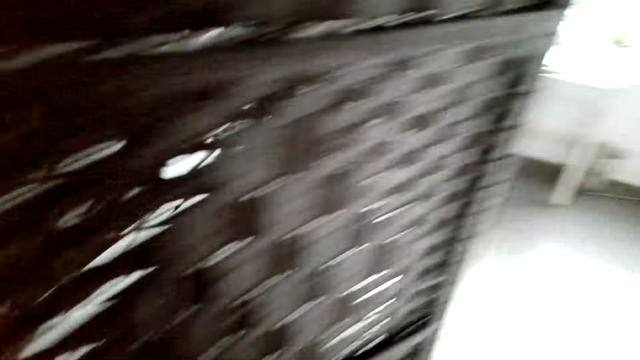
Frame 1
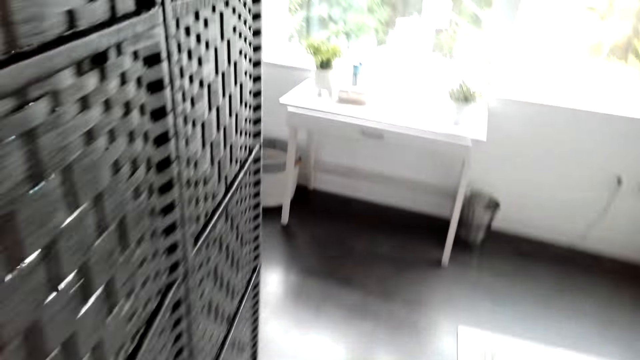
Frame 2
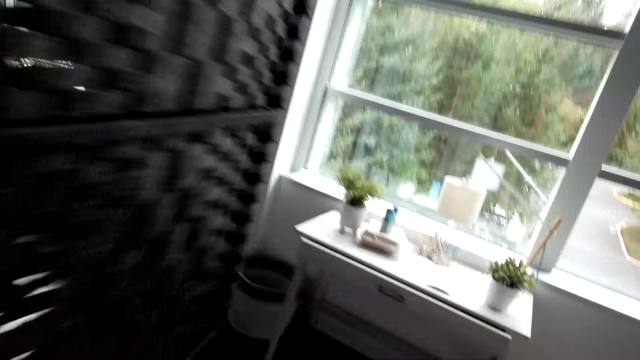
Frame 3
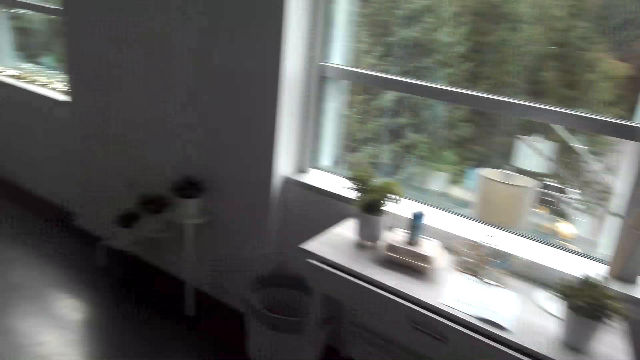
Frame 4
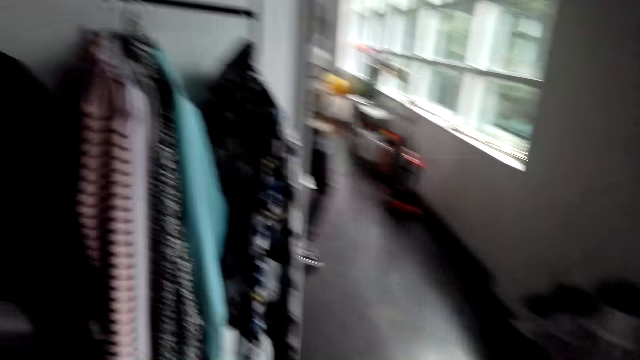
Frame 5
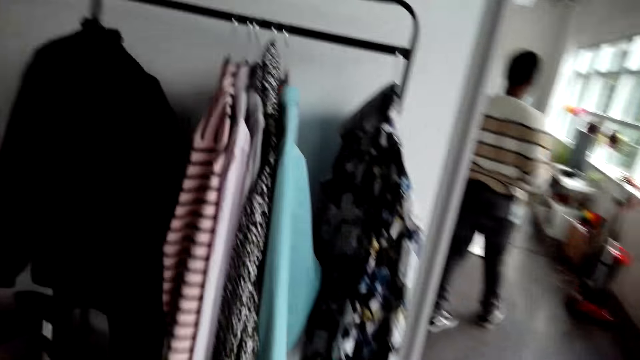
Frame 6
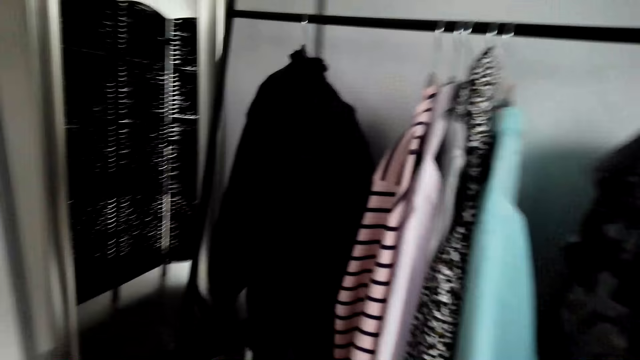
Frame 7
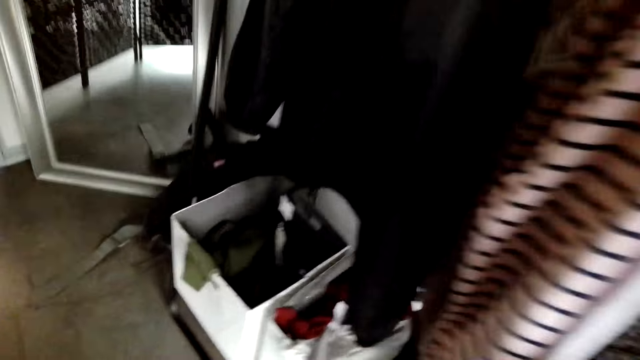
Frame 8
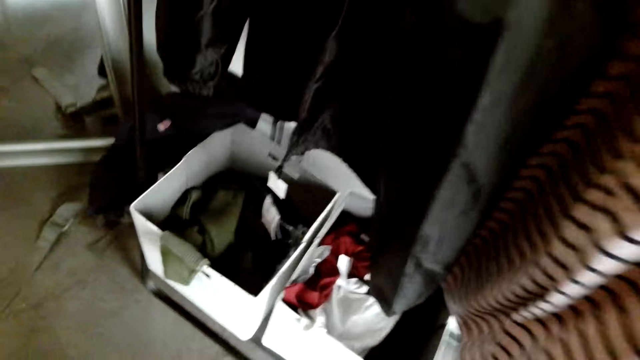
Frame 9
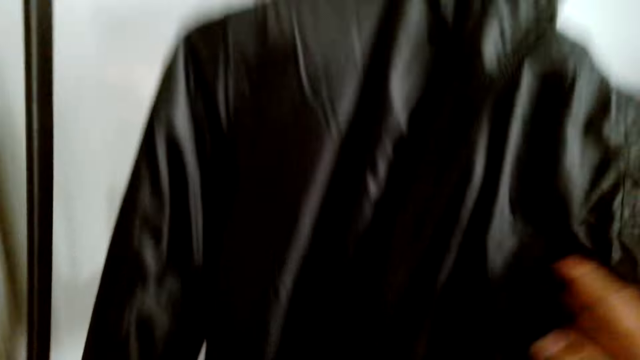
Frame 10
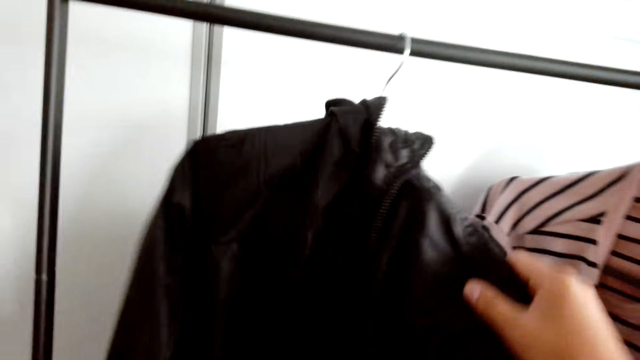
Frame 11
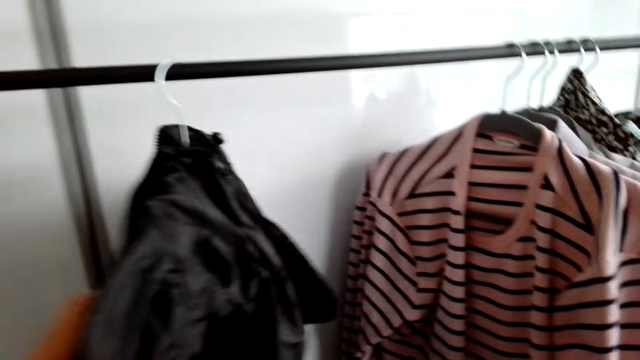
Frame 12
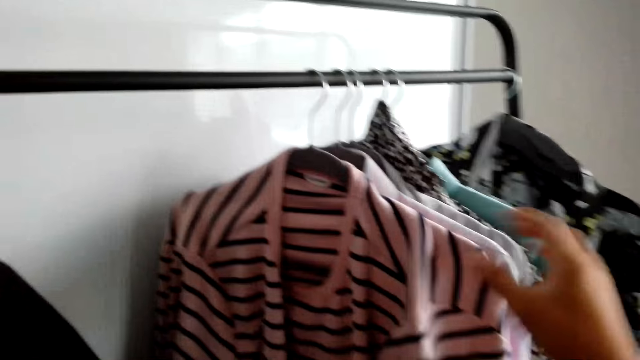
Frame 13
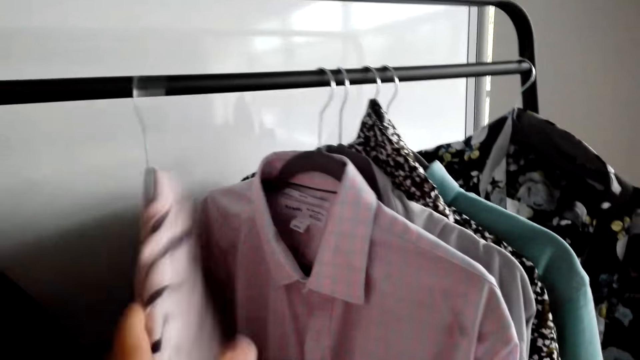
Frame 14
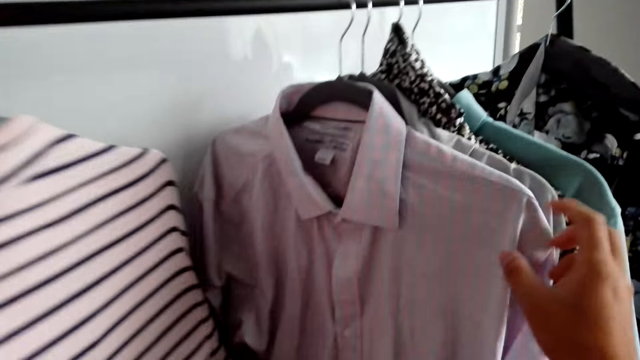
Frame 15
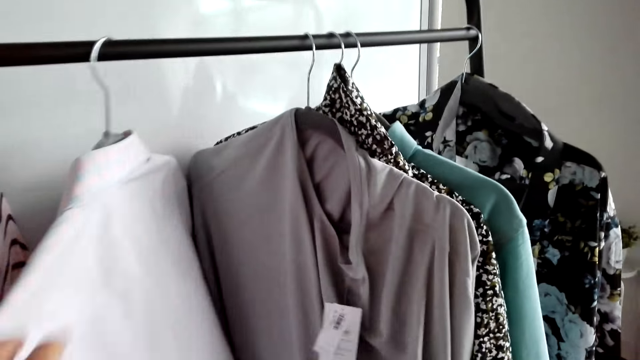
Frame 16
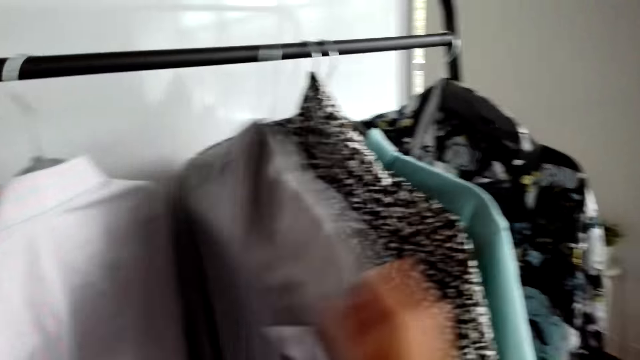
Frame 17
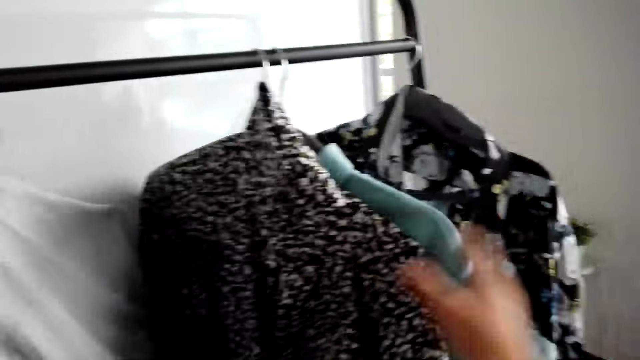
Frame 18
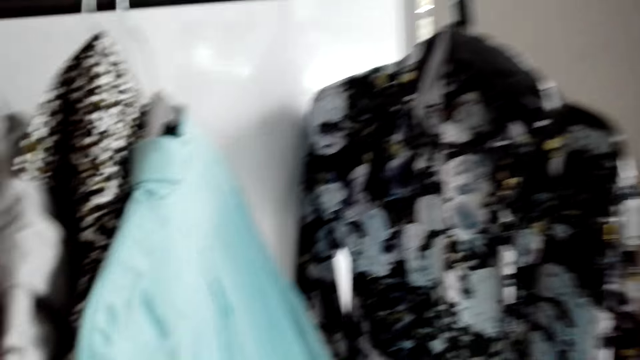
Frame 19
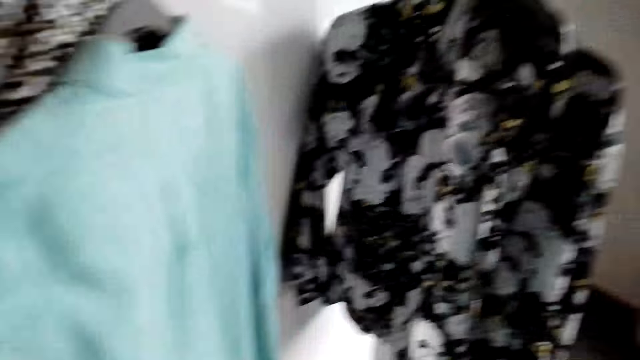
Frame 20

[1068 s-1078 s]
The camera wearer looks through the clothes. They move the clothes.

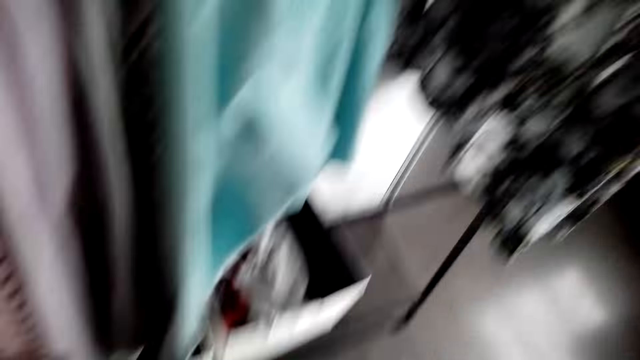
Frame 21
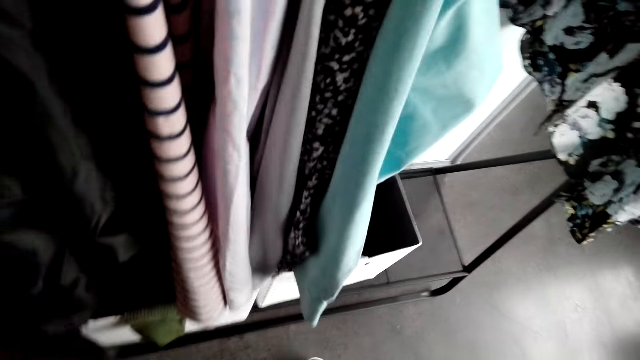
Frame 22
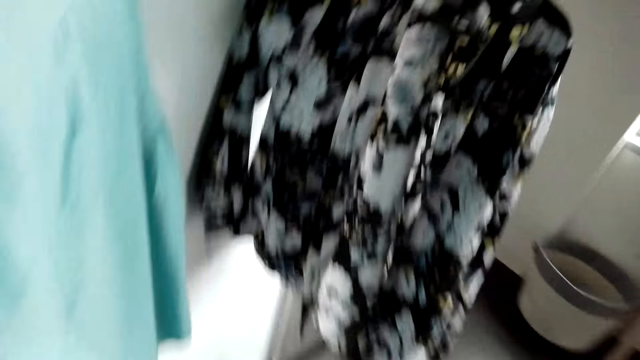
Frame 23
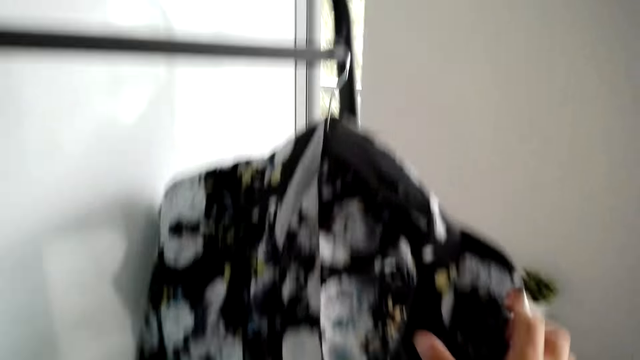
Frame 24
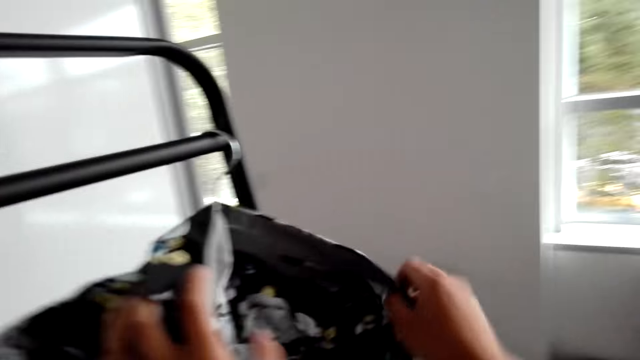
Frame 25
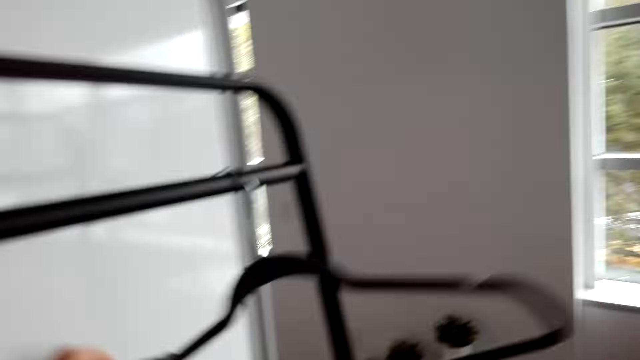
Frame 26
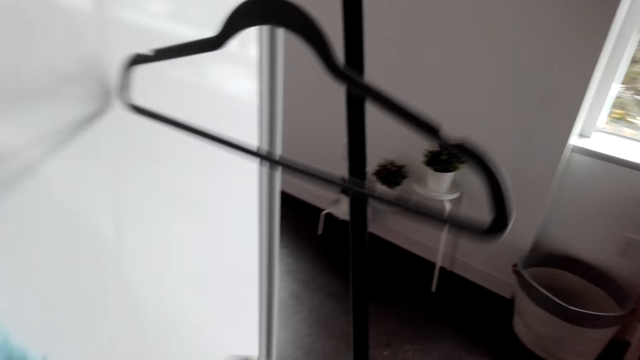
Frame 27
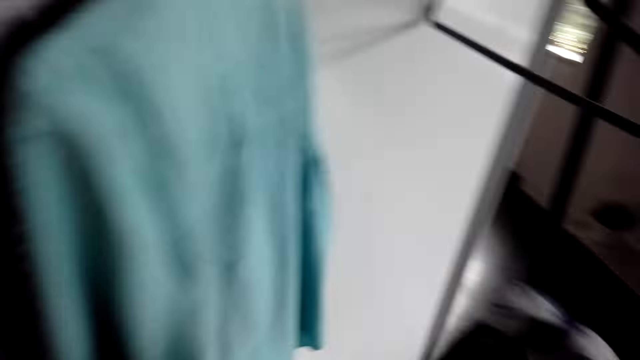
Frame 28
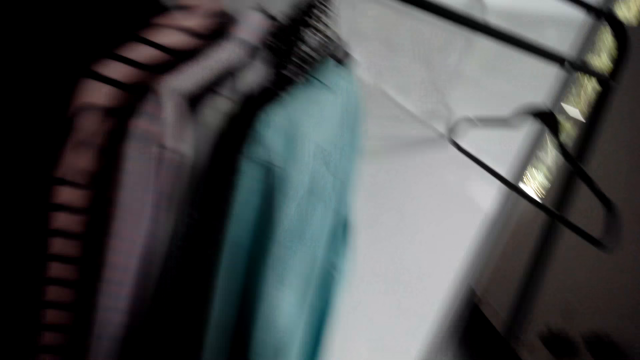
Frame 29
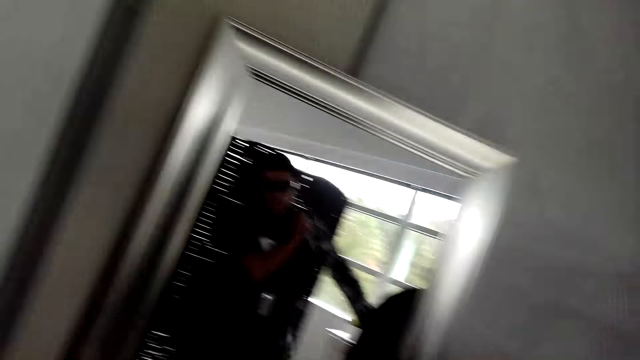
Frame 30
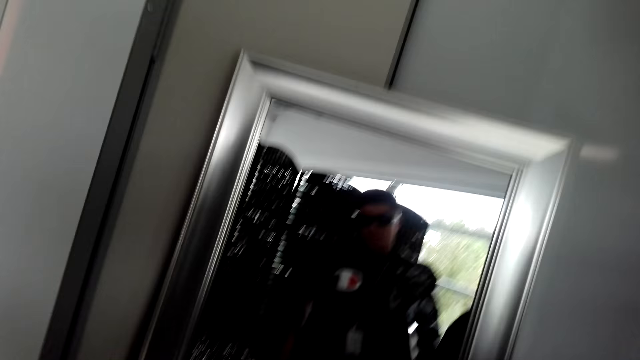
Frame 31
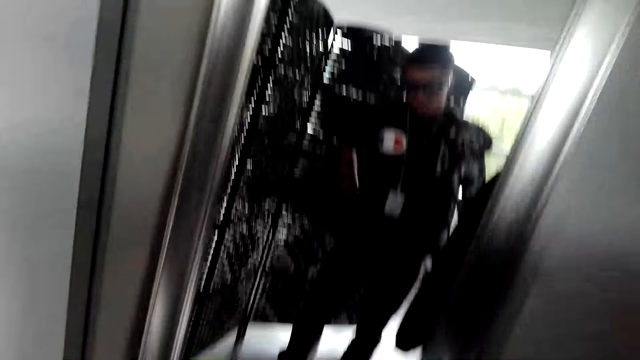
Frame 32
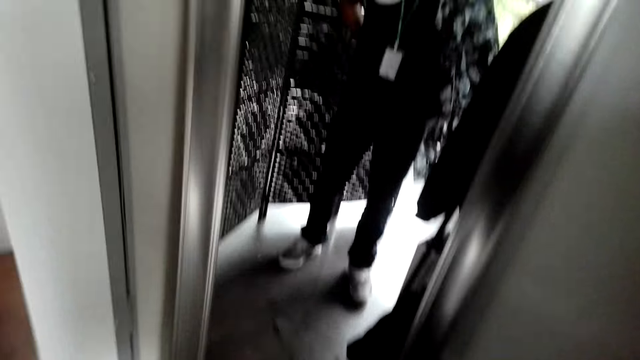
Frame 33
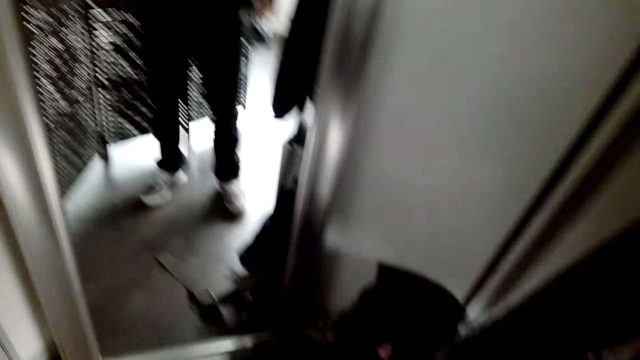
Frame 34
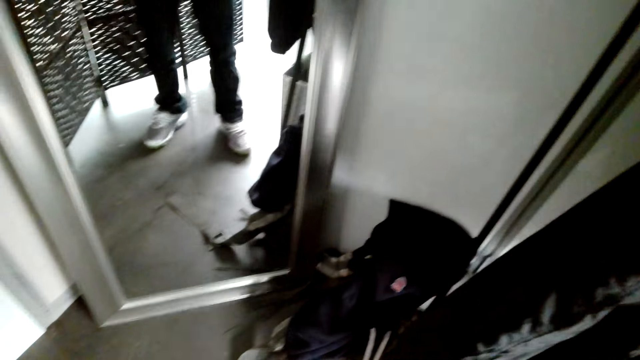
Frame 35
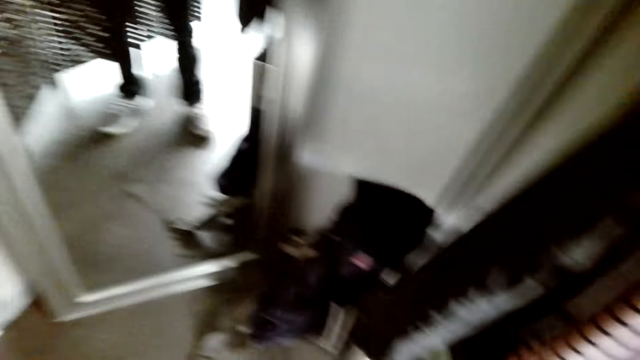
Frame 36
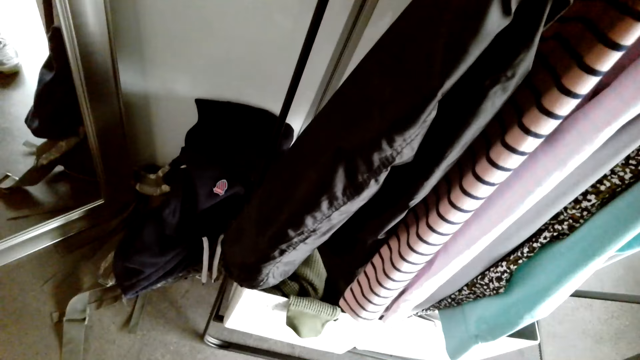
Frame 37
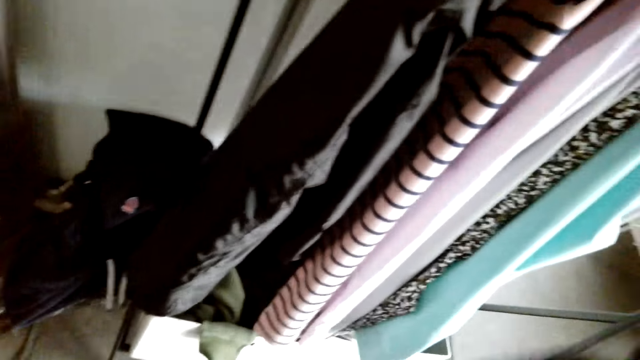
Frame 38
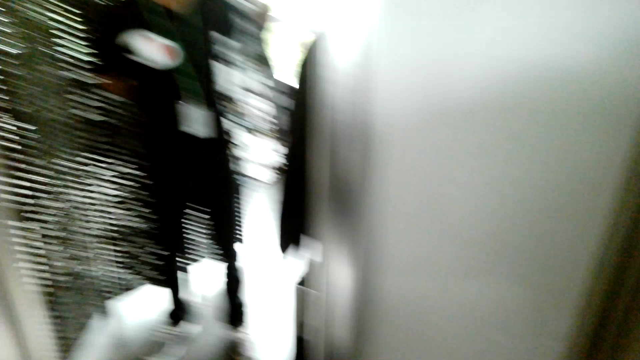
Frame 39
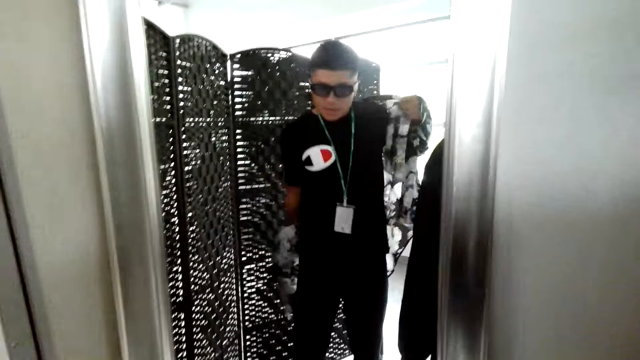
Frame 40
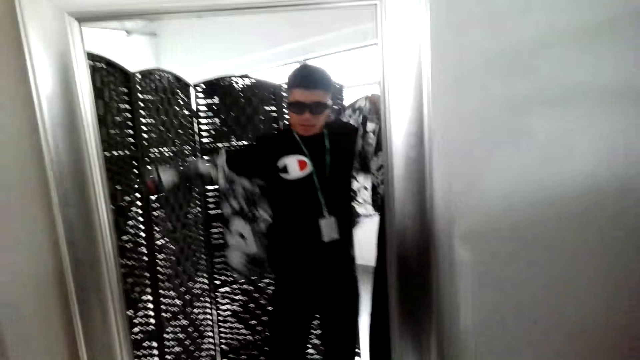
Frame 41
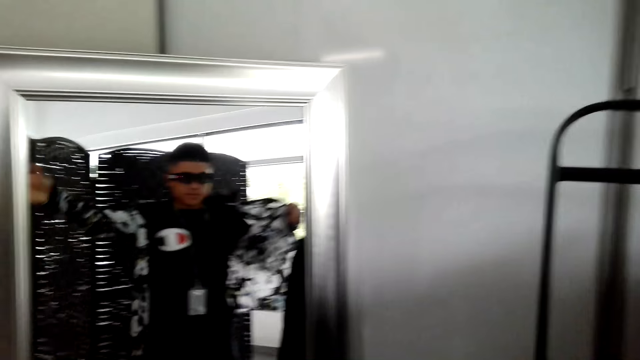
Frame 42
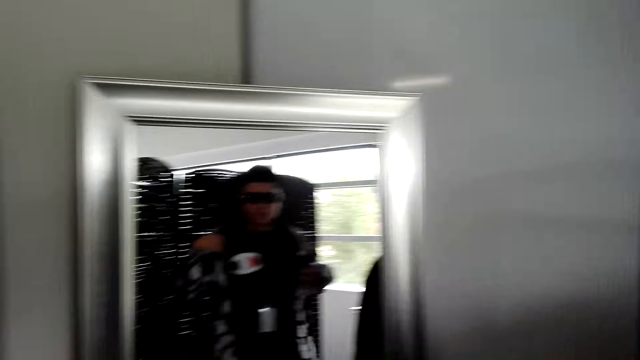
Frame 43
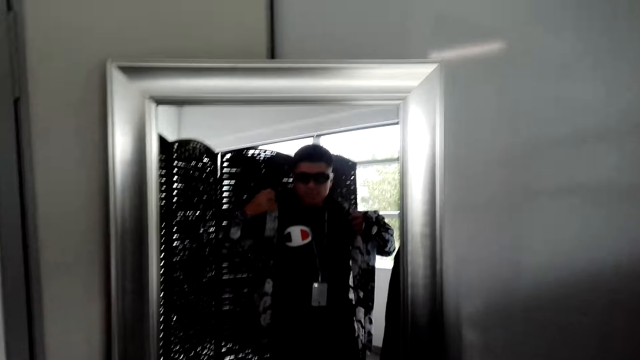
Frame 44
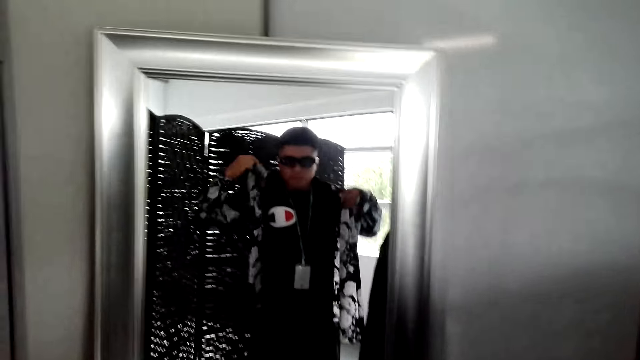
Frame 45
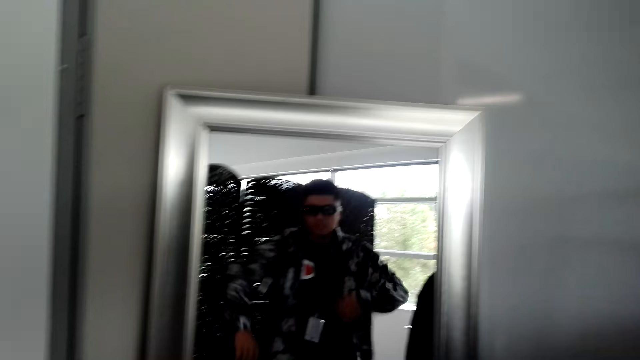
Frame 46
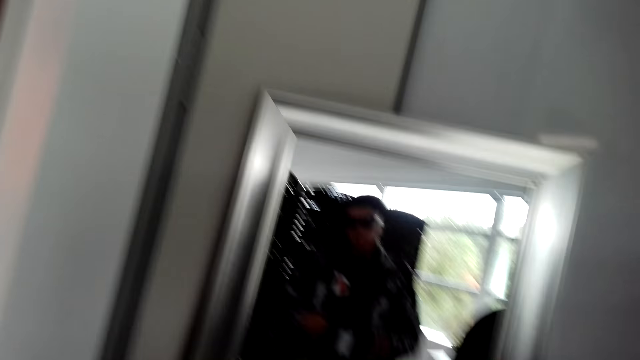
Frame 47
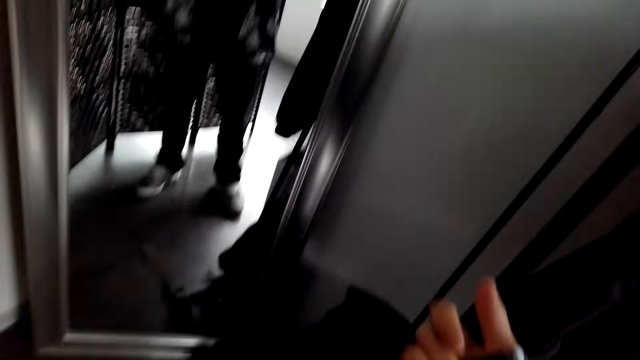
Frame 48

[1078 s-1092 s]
The camera wearer removes the shirt from the hanger. They look at themselves in the mirror. They put on the shirt.
